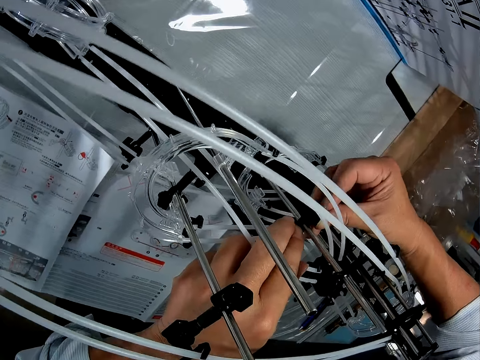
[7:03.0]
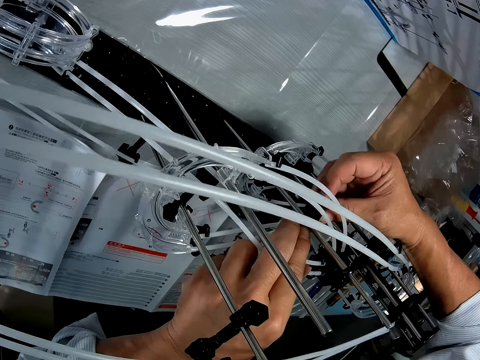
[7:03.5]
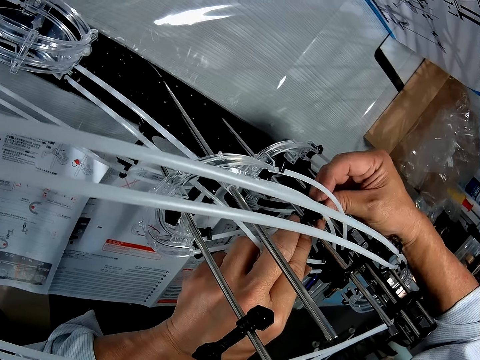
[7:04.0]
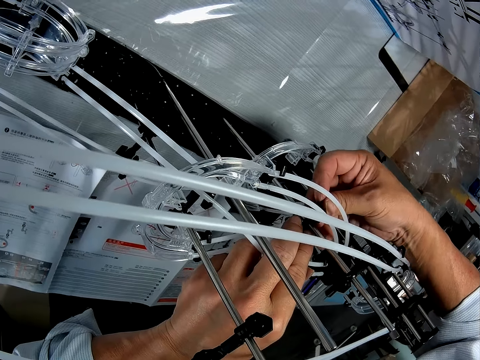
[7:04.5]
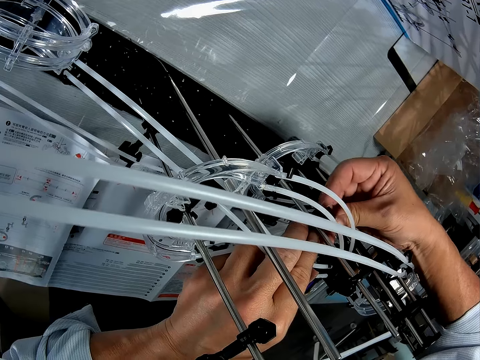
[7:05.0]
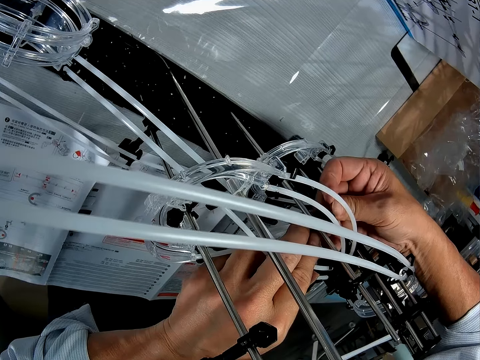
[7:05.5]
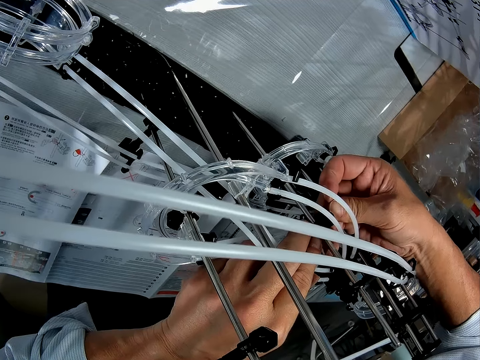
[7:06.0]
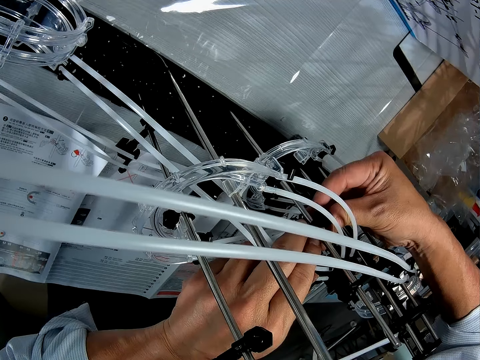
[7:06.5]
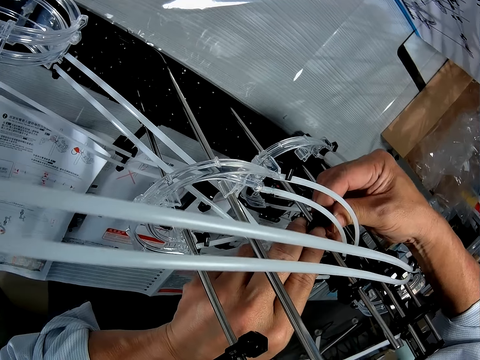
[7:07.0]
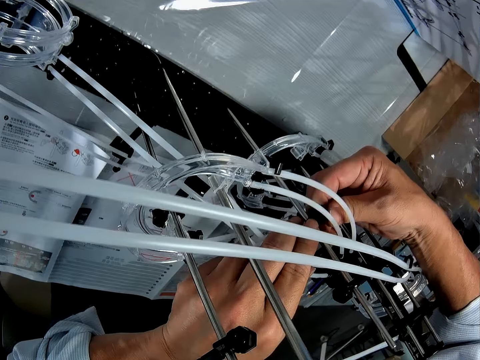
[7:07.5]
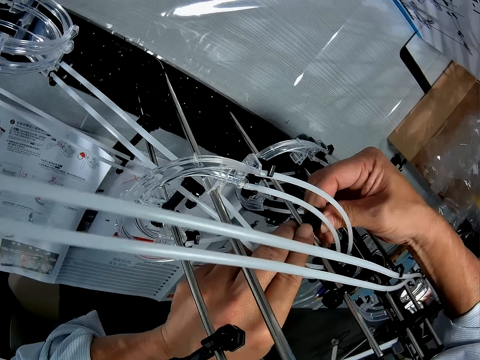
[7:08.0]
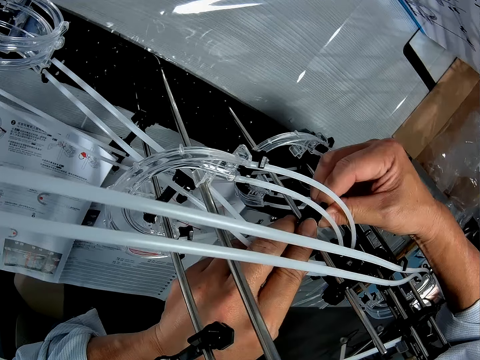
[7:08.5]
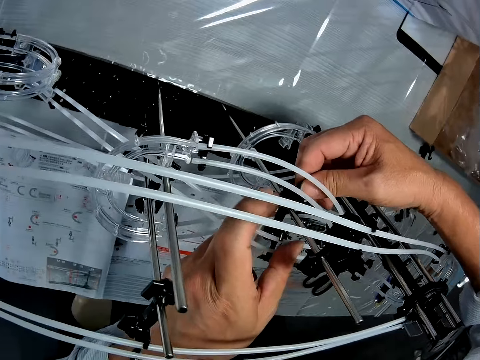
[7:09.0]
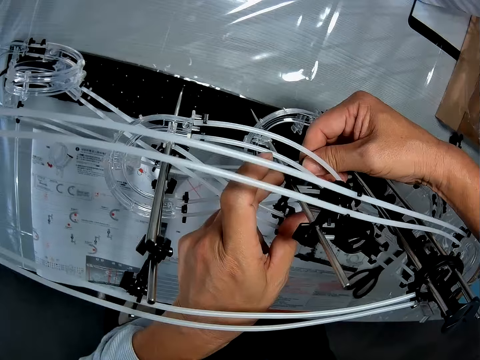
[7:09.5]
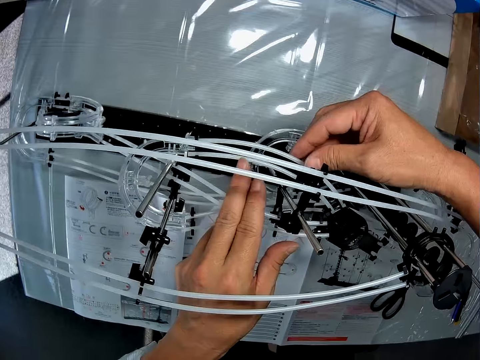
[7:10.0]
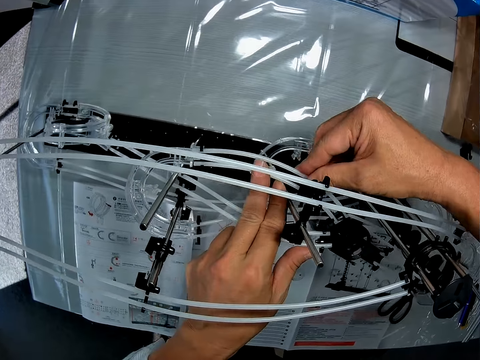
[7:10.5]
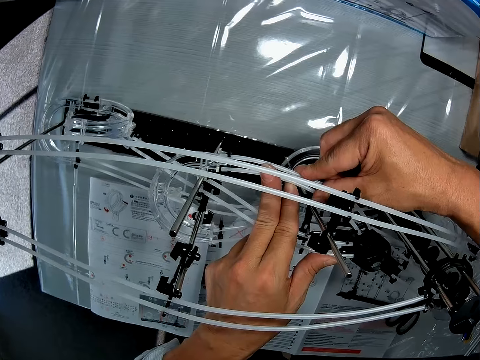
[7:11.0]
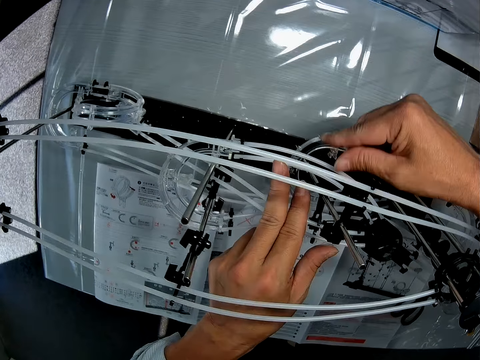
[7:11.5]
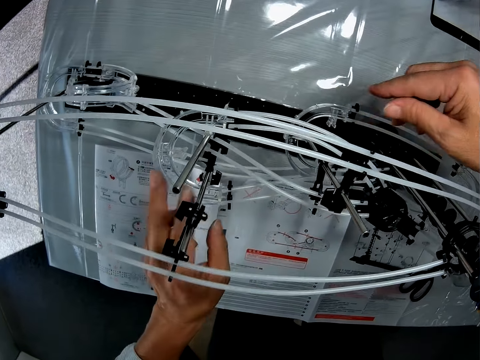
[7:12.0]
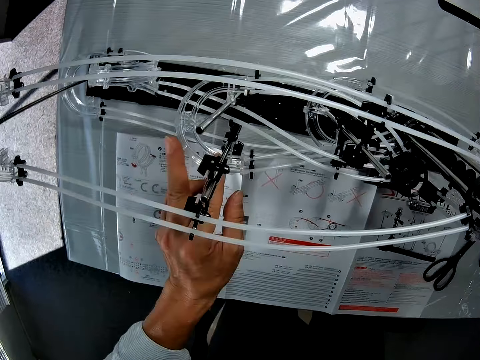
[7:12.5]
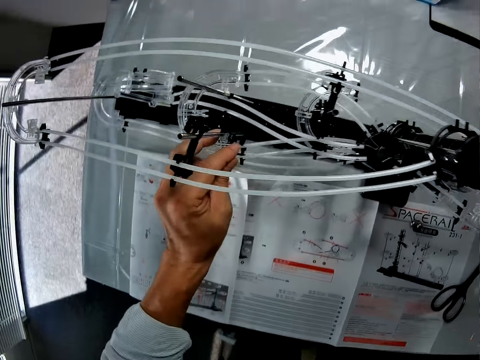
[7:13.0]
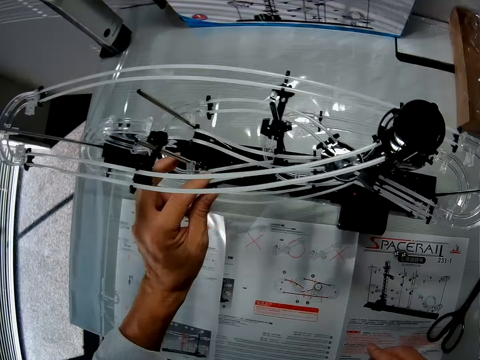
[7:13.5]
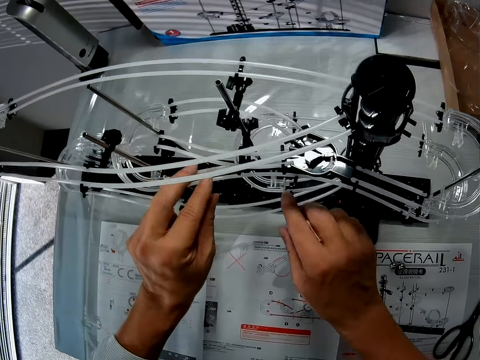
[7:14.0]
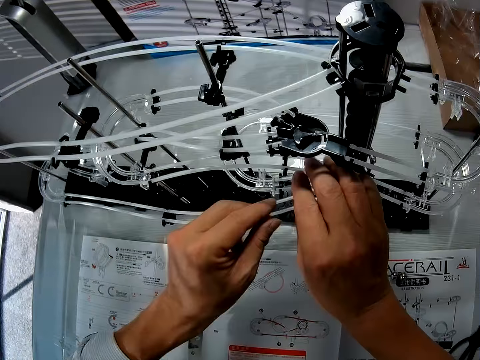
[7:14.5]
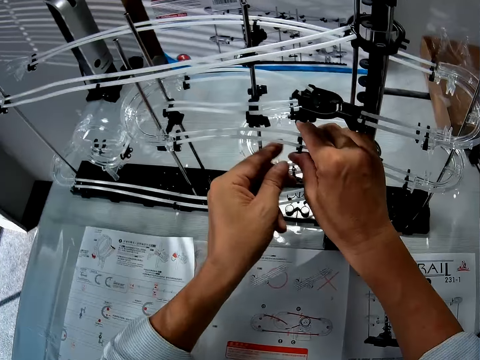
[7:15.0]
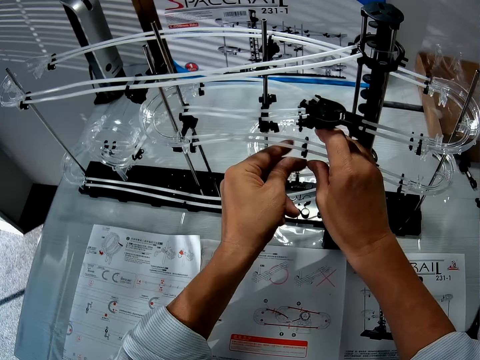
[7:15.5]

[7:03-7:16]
The camera wearer holds the marble roller.

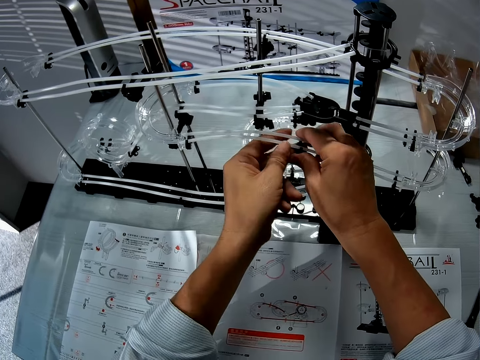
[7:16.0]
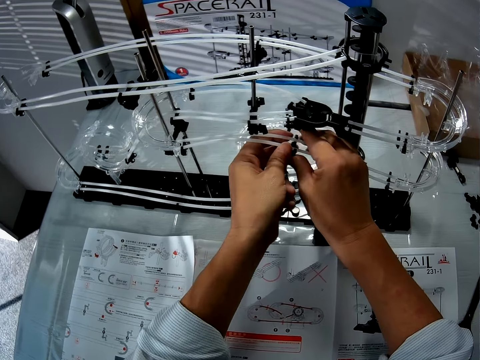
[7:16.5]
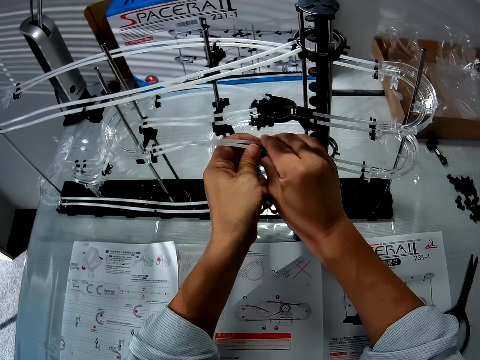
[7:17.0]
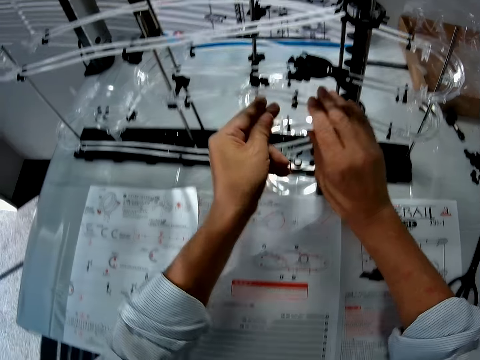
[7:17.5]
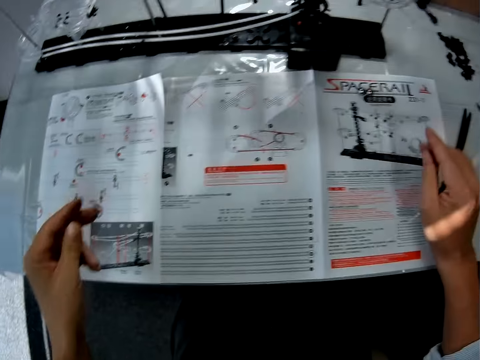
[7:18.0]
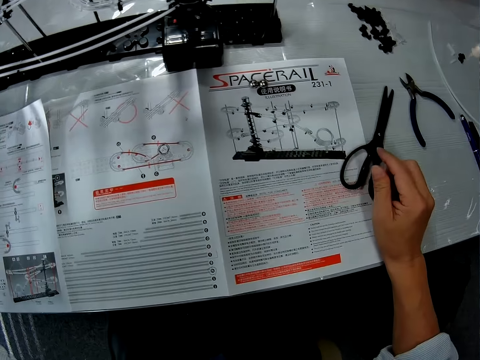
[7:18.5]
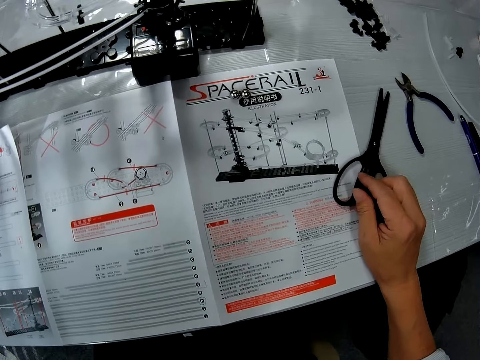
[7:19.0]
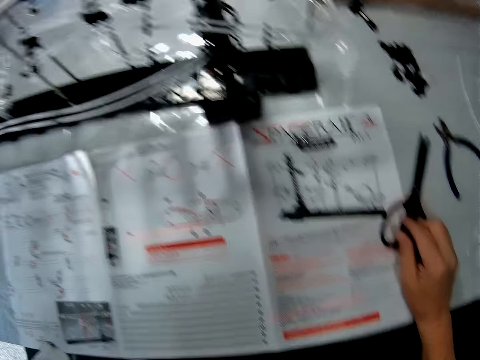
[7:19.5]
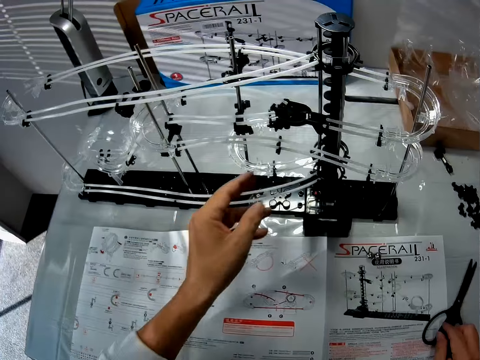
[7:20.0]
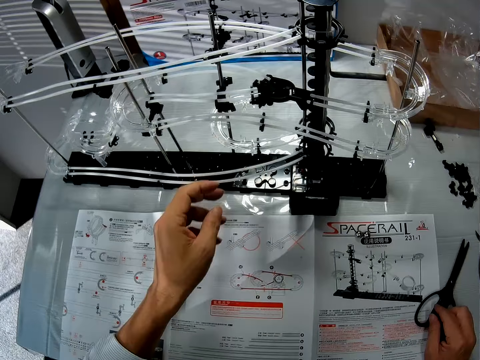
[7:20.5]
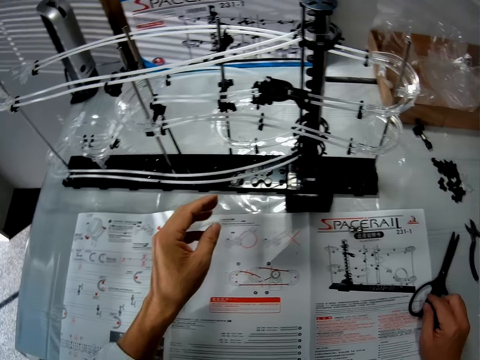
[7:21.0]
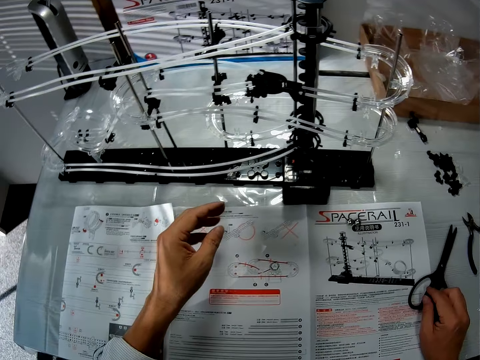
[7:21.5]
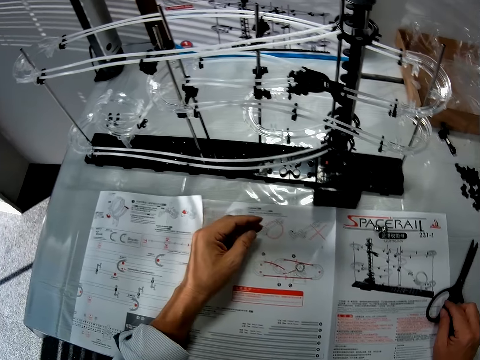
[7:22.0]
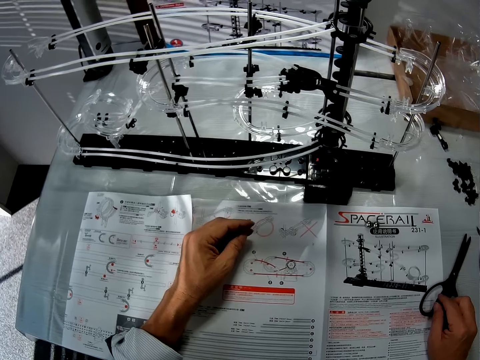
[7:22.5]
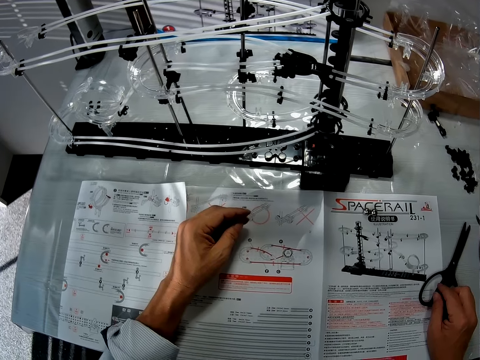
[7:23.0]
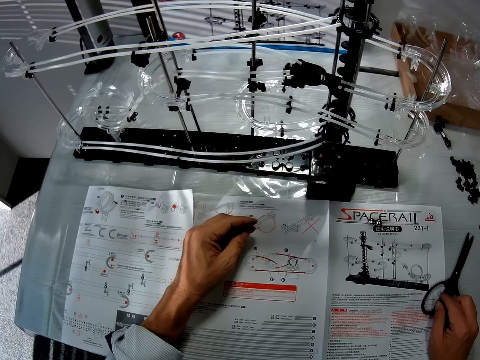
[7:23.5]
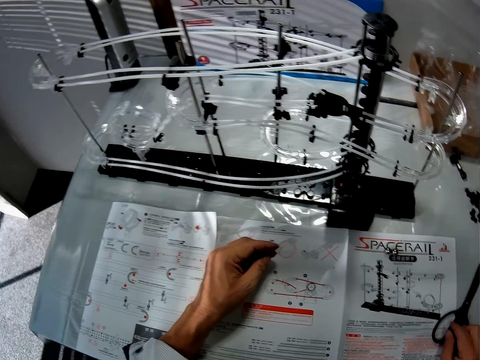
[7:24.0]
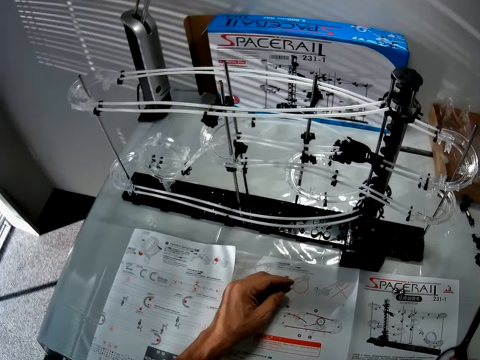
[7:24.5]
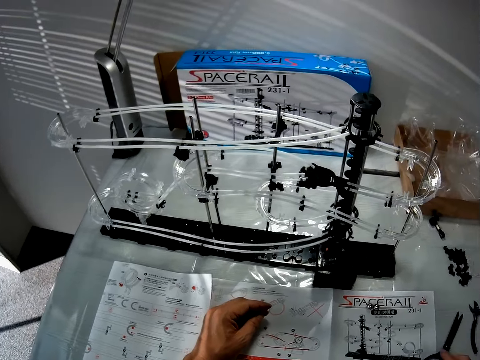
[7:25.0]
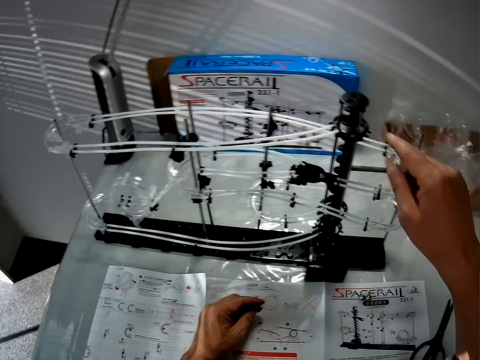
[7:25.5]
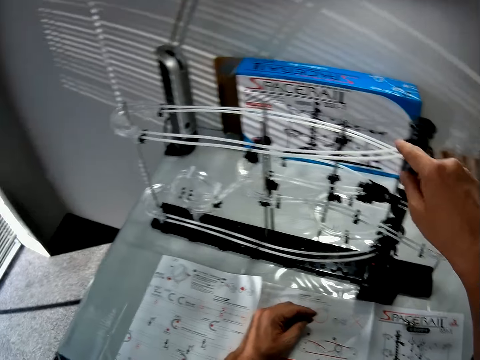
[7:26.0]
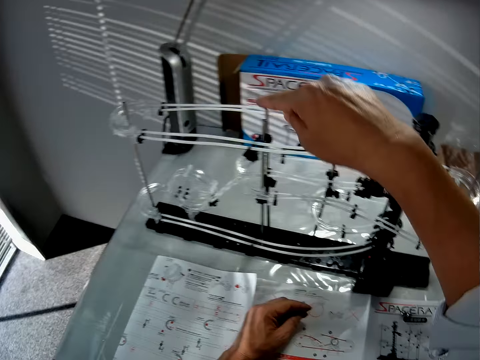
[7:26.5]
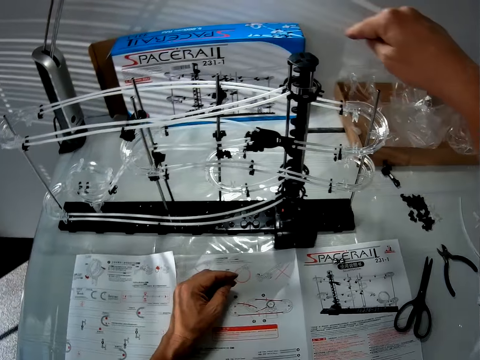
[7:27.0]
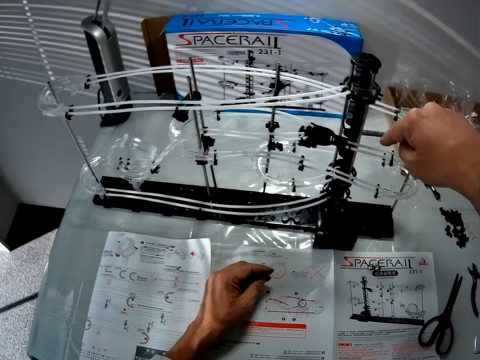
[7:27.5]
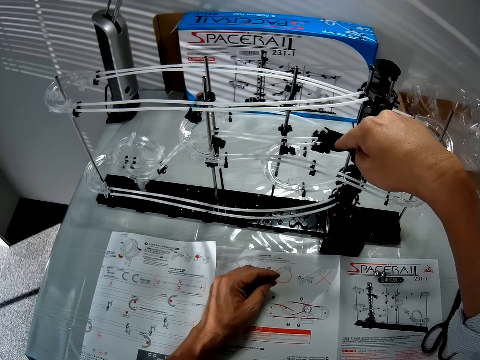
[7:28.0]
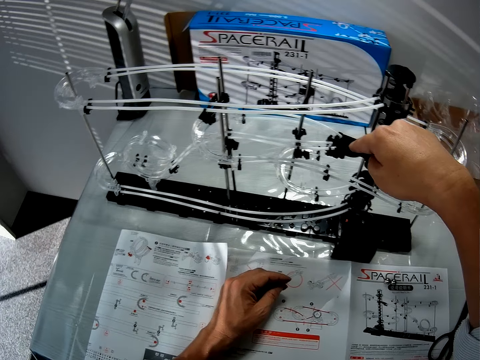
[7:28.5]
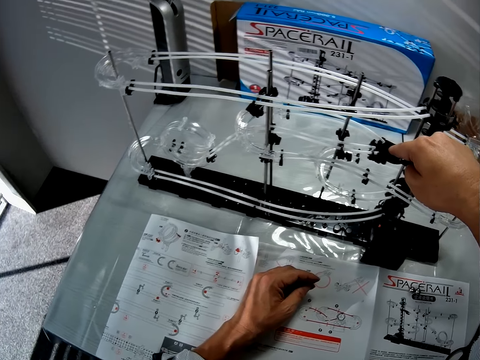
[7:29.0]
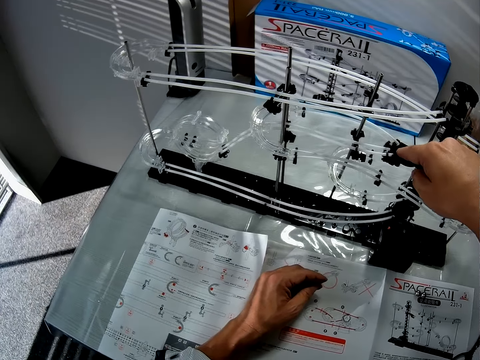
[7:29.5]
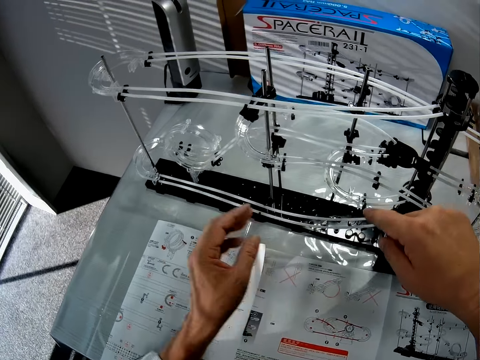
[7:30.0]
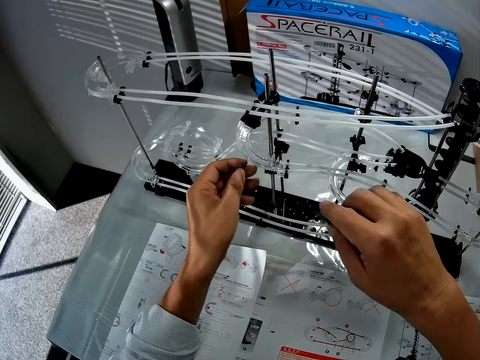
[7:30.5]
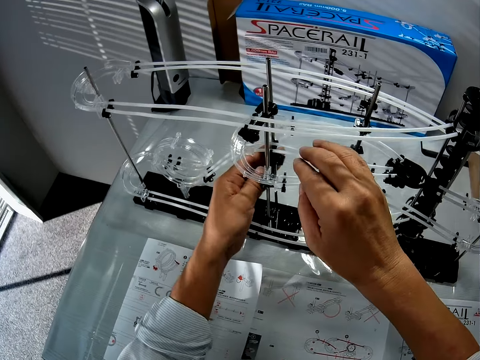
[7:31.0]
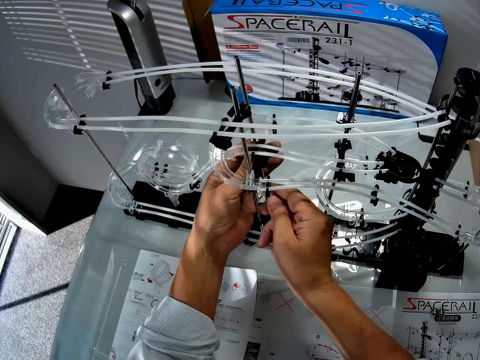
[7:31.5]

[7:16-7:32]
The camera wearer fixes the marble roller. He looks at the user's manual. He puts his hand on the booklet. He points at the roller coaster toy. He moves his finger around.
